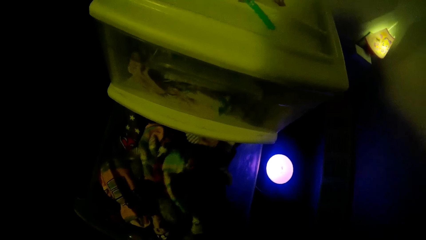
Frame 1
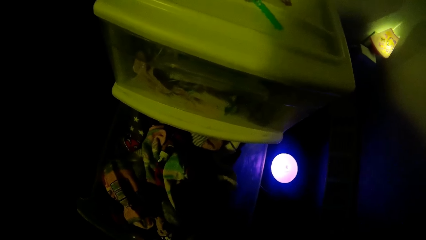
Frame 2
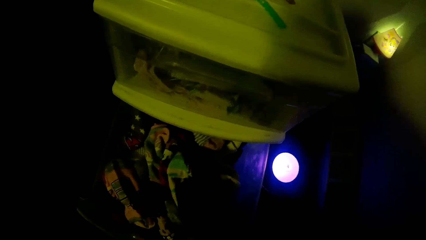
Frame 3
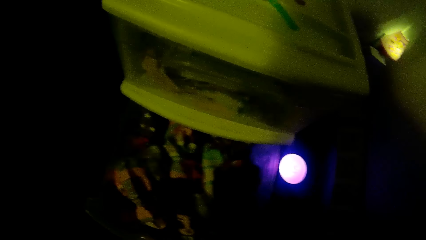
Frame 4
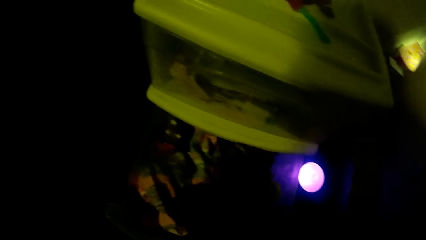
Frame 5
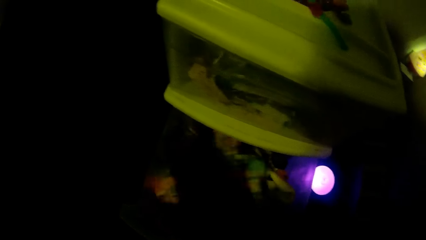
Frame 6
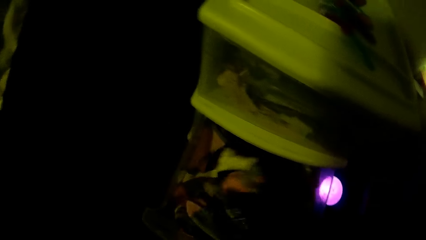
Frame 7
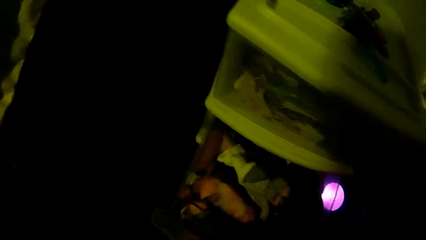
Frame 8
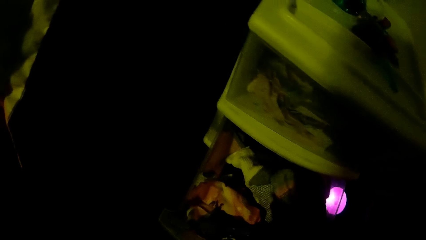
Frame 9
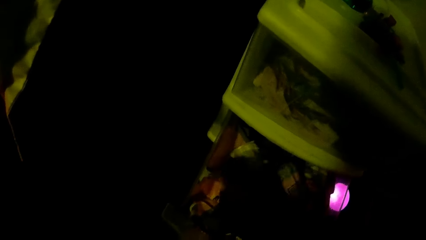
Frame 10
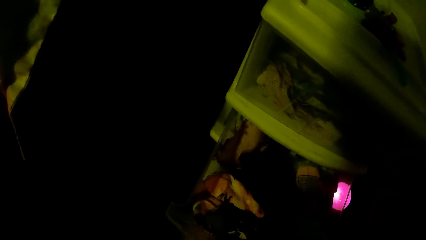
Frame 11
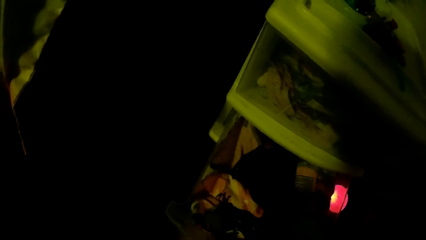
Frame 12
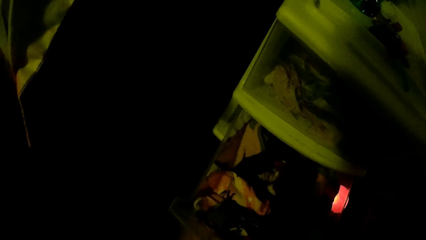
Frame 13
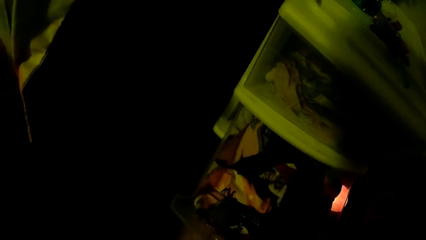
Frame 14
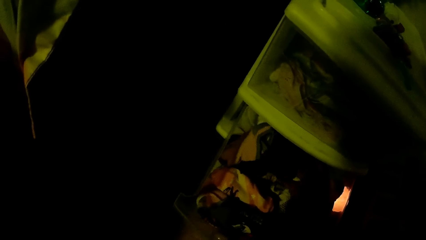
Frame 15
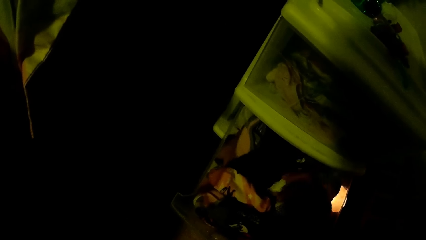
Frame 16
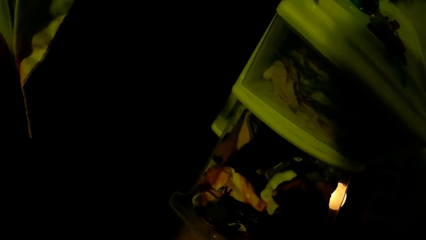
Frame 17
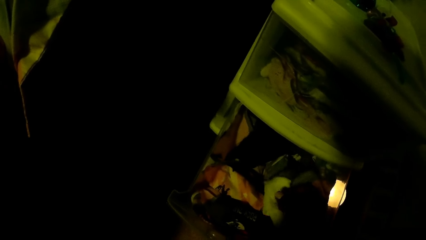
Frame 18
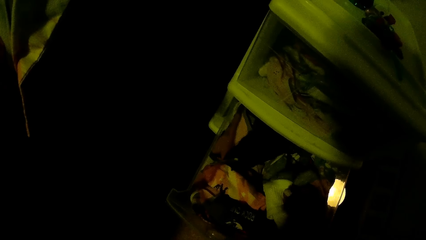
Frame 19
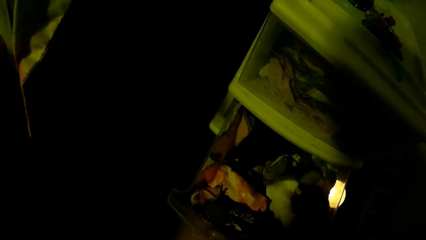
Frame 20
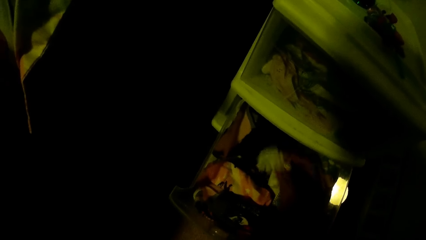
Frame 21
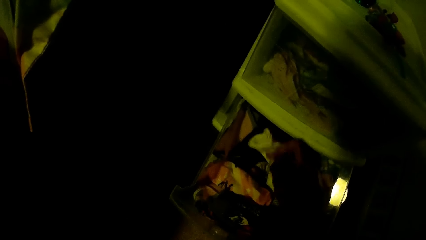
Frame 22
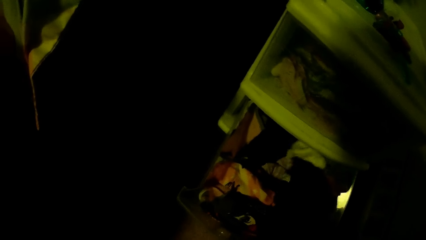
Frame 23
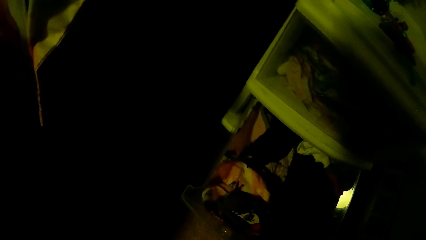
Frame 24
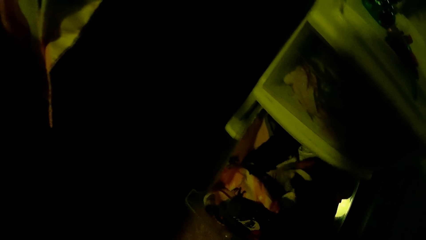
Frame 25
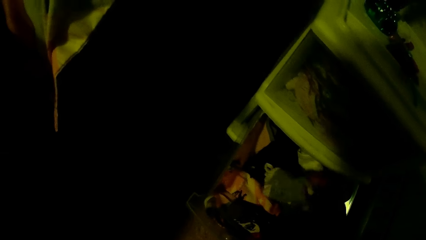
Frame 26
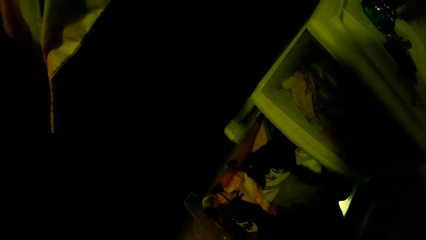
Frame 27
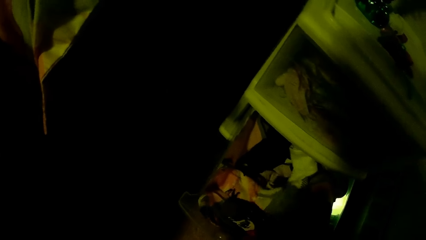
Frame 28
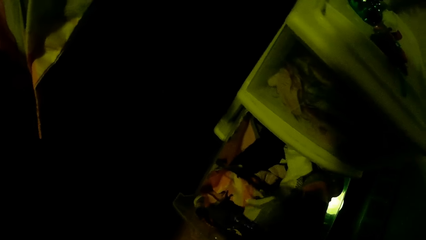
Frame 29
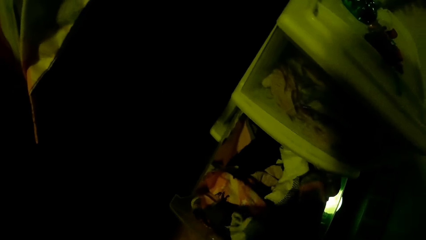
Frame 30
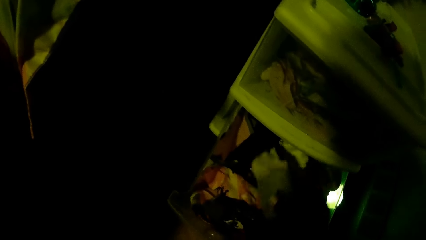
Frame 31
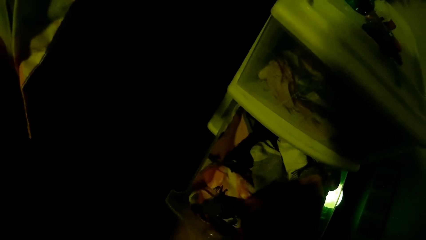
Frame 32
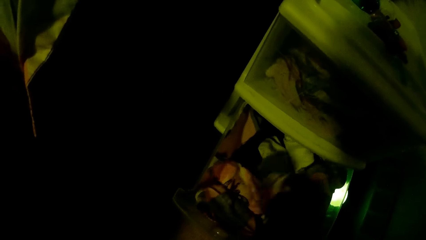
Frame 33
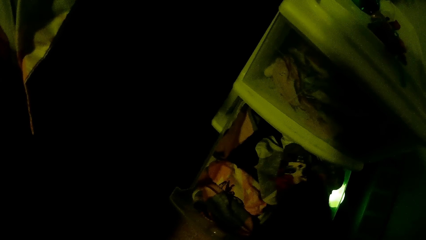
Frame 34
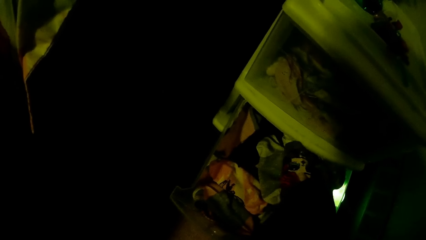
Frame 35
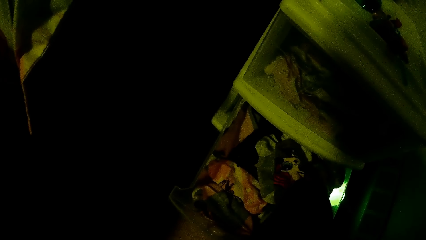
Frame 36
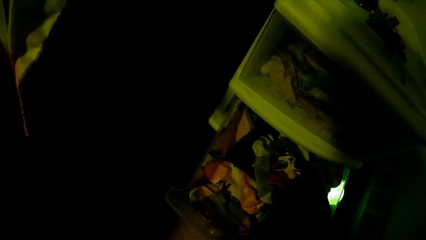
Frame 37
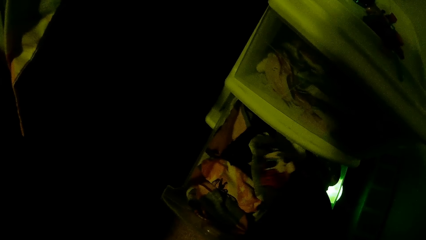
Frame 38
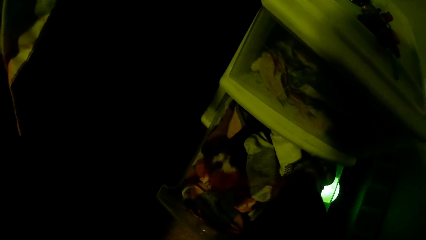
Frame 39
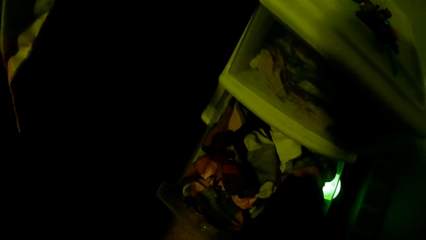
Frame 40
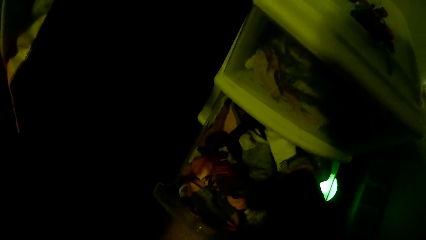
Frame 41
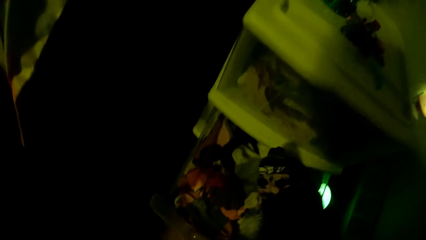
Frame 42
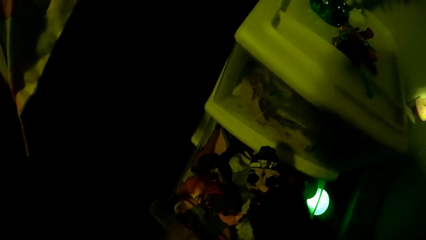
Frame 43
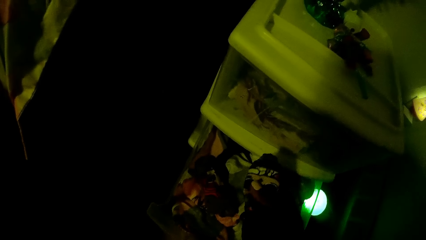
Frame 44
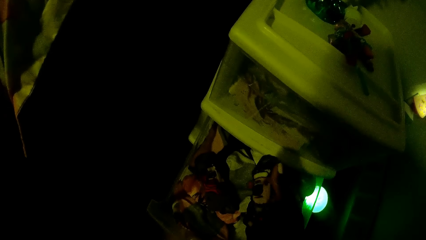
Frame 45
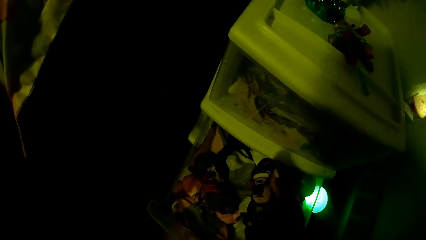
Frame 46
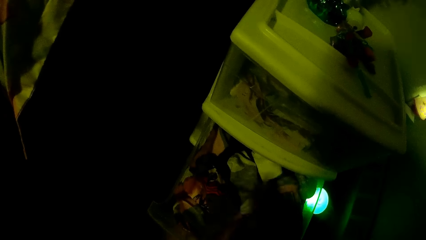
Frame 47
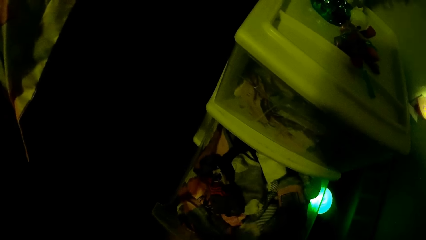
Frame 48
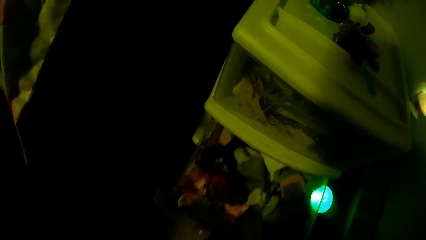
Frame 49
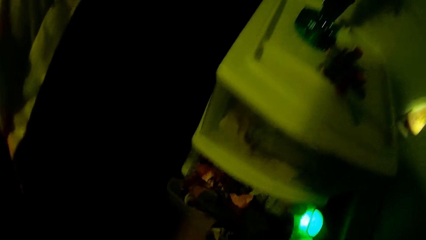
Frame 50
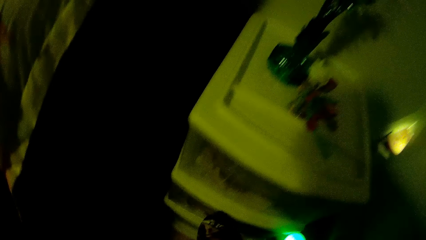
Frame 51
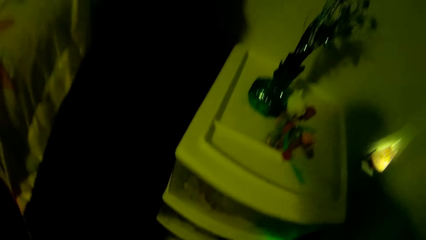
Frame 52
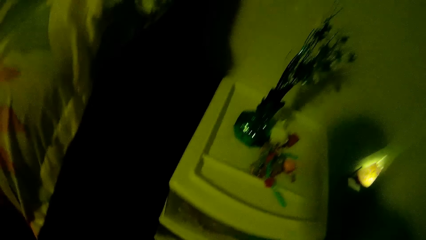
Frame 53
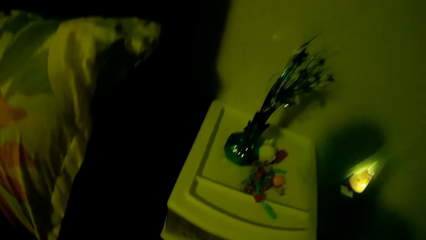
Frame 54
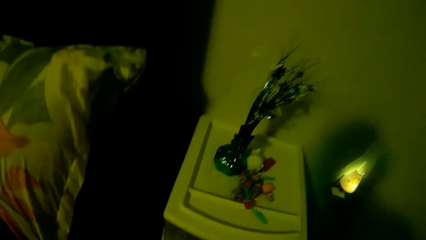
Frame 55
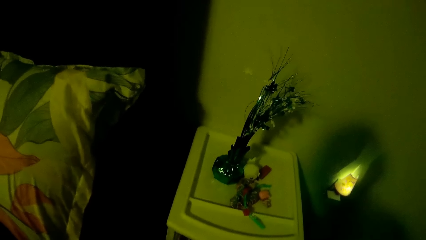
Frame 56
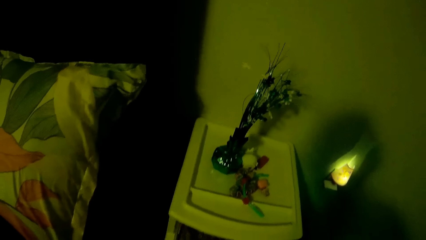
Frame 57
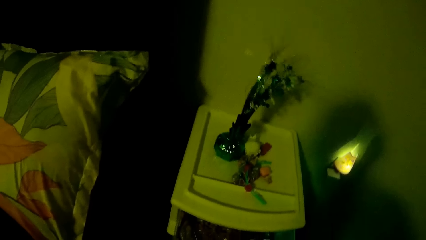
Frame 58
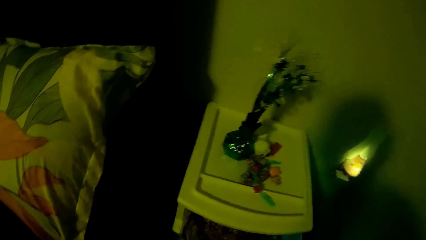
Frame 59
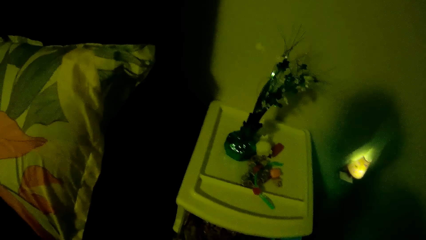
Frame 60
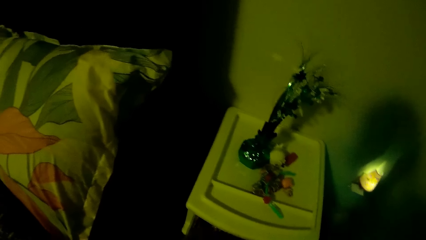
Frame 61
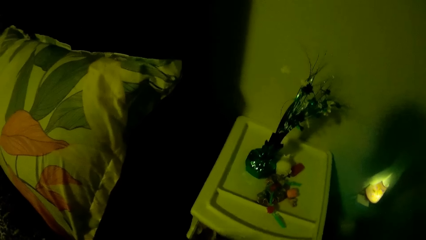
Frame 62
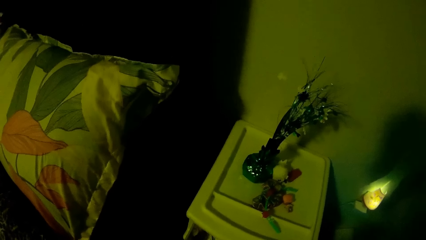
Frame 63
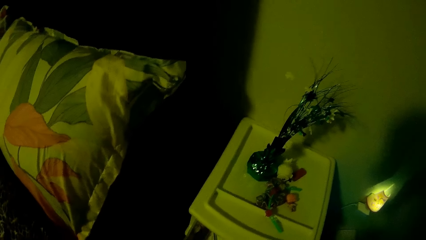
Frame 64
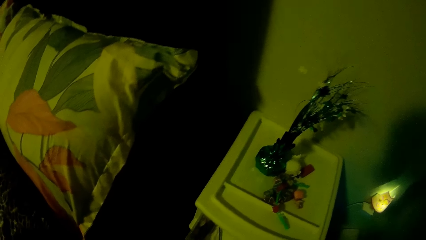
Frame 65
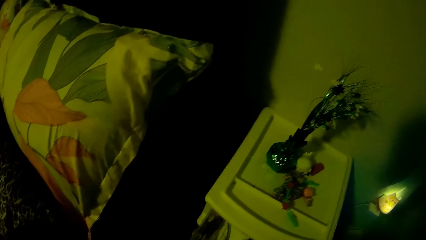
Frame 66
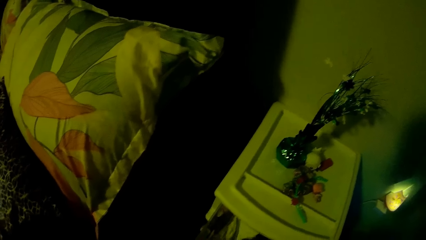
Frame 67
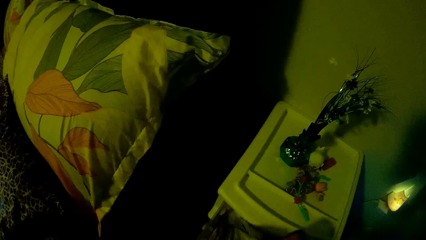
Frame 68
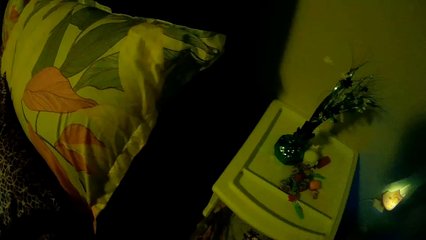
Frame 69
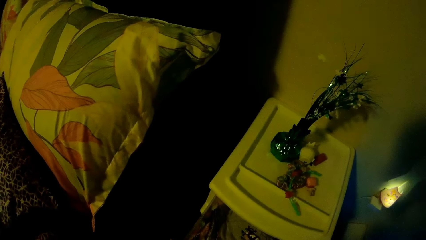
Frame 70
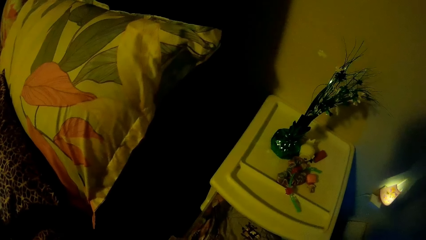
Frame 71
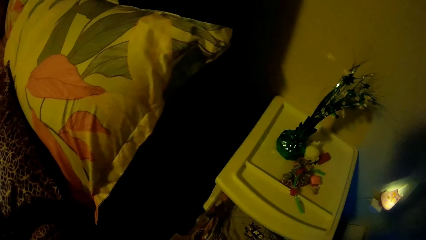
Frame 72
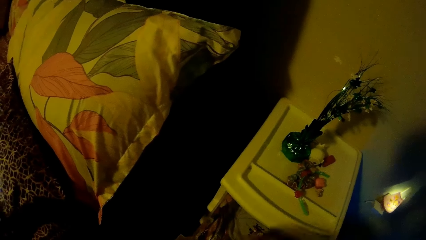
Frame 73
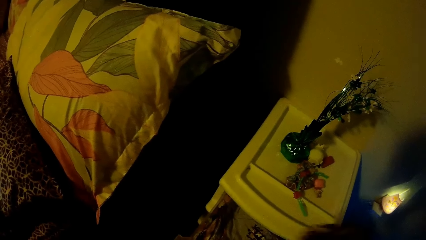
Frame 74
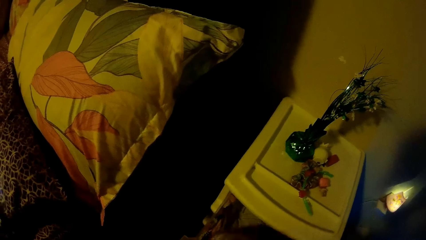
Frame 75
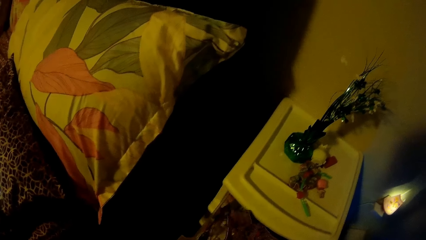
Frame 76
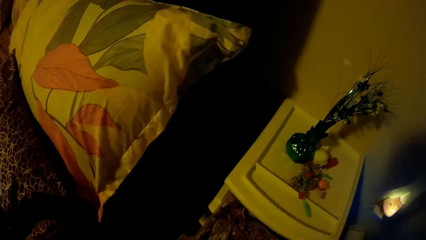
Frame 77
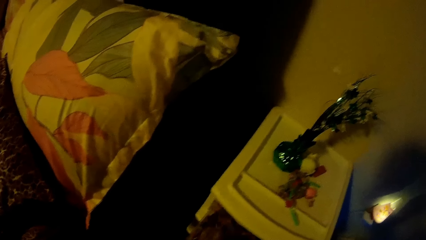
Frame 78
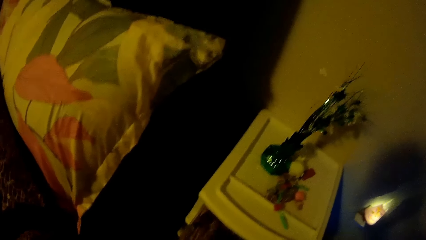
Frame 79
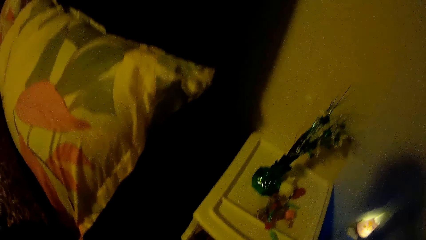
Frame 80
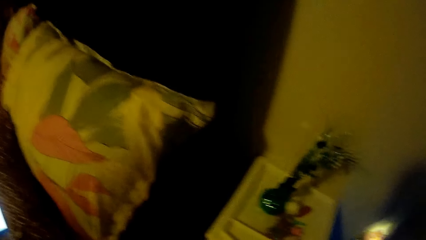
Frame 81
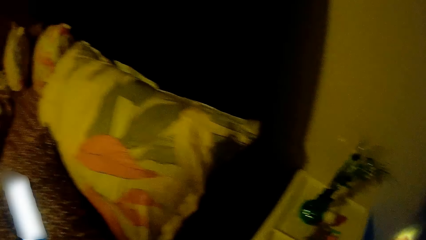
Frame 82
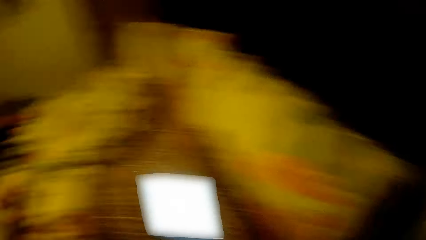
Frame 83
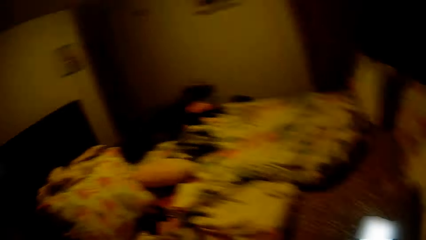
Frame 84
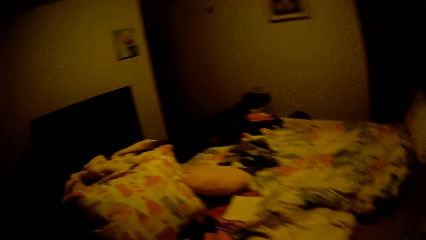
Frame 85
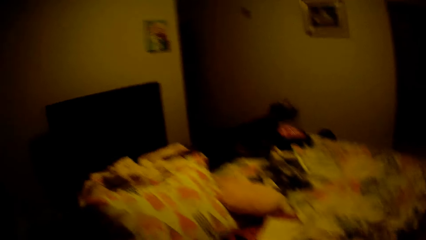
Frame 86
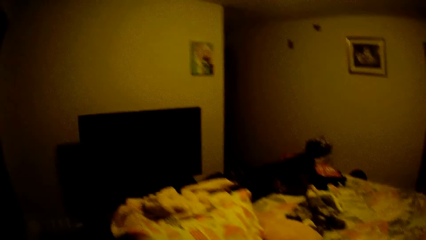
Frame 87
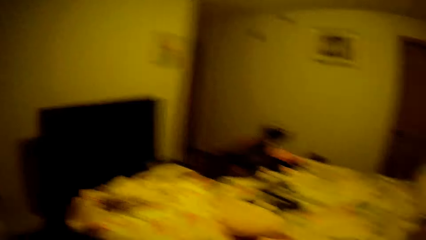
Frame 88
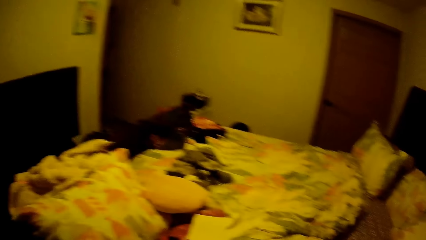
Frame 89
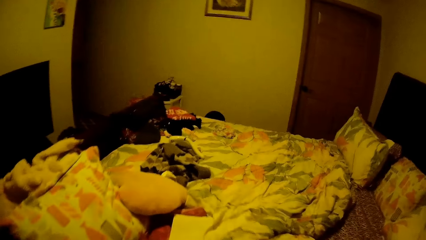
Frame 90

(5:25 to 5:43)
The camera wearer picks up a pair of socks from the drawer compartment with her right hand. She closes the drawer with her right hand. She opens a drawer compartment with her right hand. She picks up a cloth from the drawer compartment with her right hand. She drops the cloth in the drawer compartment with her right hand. She closes the drawer compartment with her right hand.
